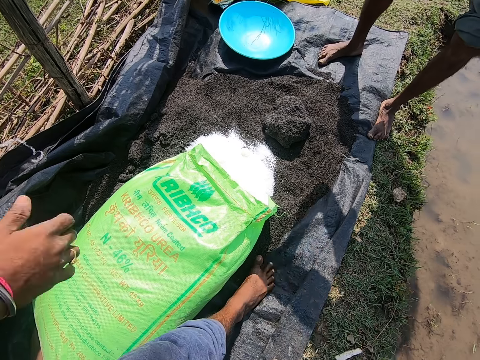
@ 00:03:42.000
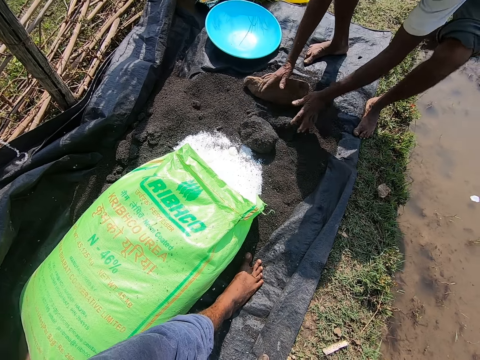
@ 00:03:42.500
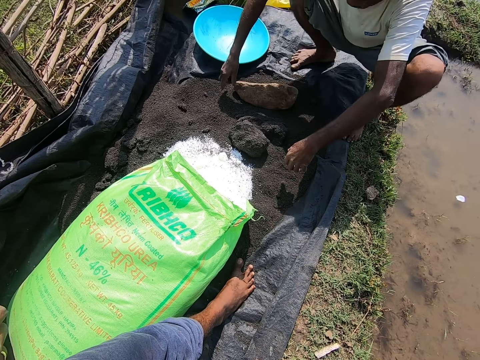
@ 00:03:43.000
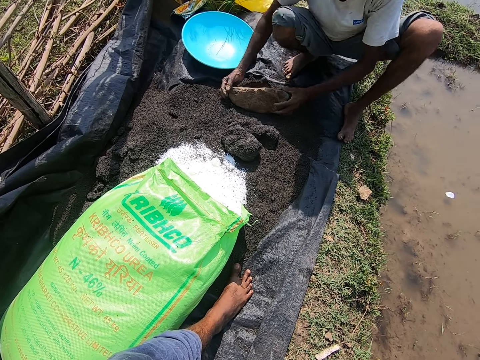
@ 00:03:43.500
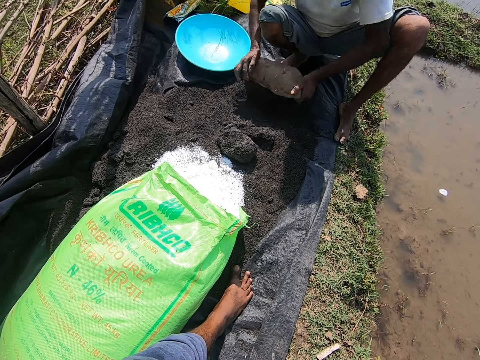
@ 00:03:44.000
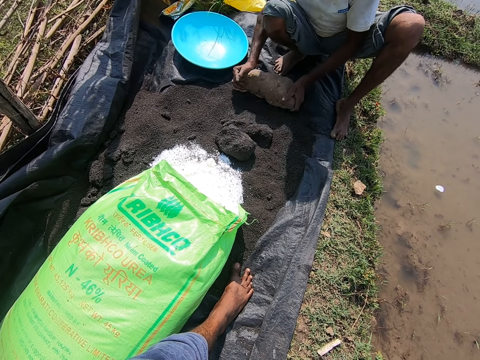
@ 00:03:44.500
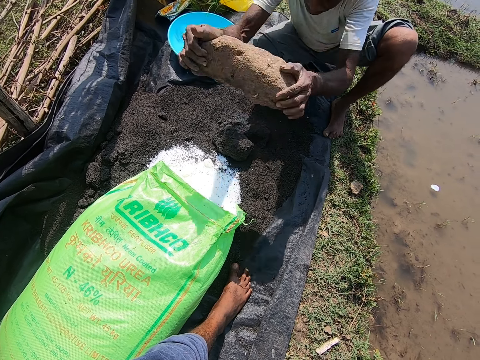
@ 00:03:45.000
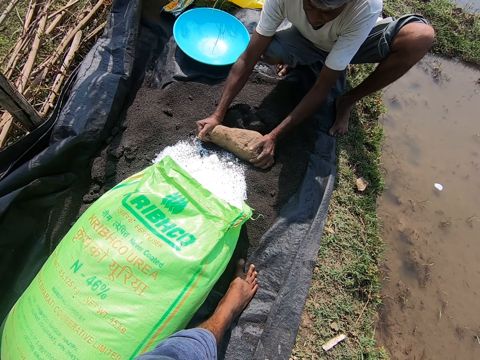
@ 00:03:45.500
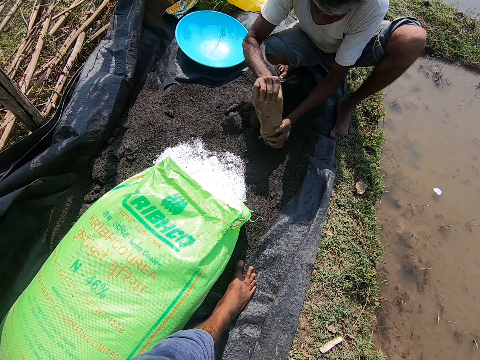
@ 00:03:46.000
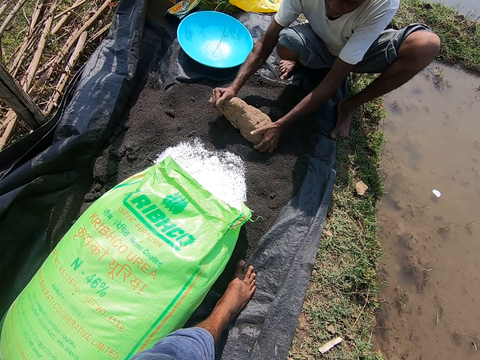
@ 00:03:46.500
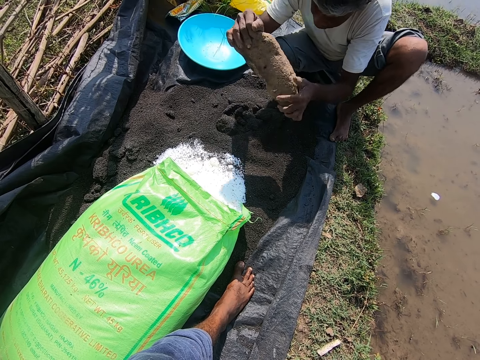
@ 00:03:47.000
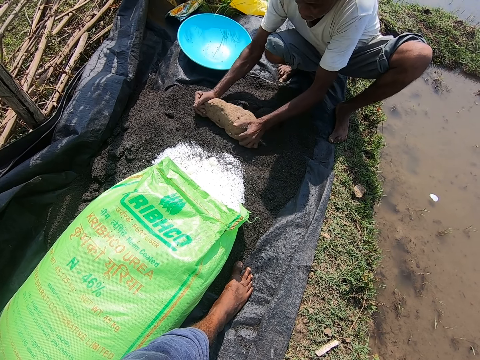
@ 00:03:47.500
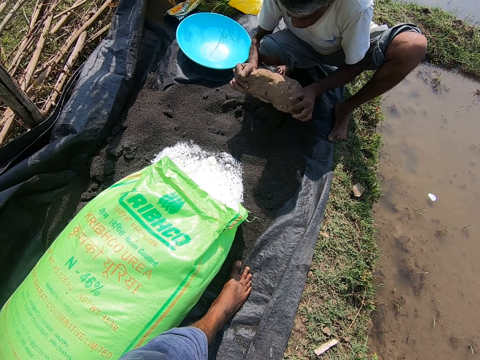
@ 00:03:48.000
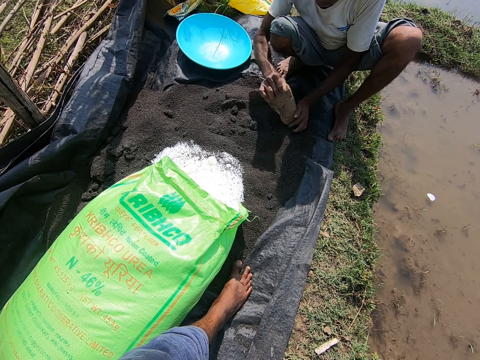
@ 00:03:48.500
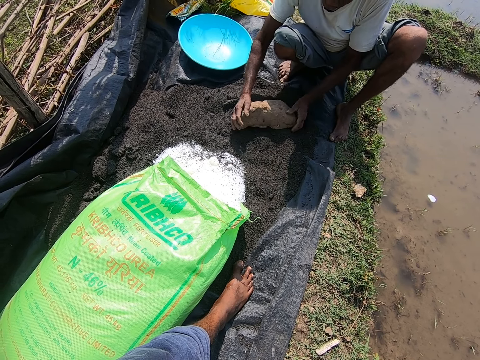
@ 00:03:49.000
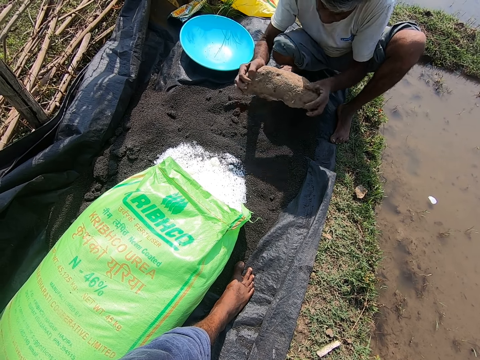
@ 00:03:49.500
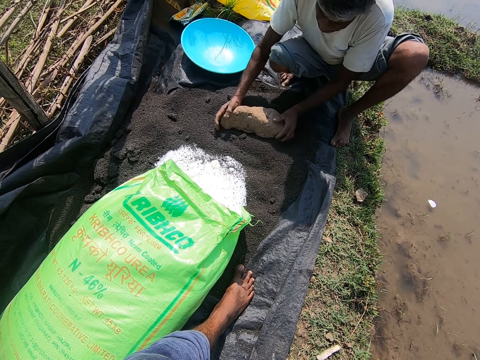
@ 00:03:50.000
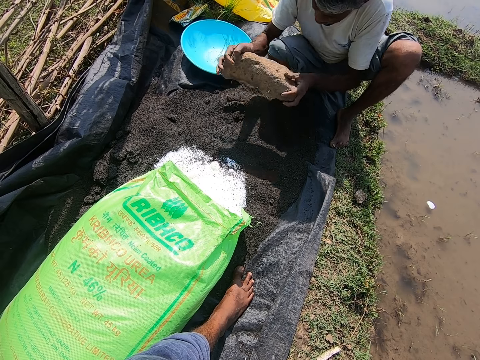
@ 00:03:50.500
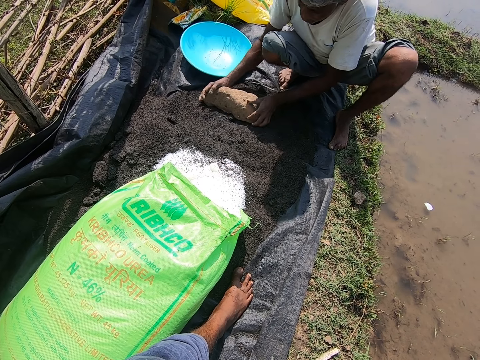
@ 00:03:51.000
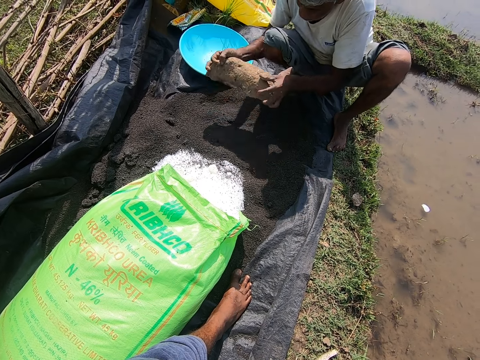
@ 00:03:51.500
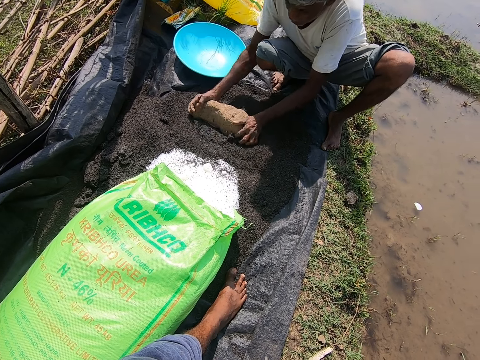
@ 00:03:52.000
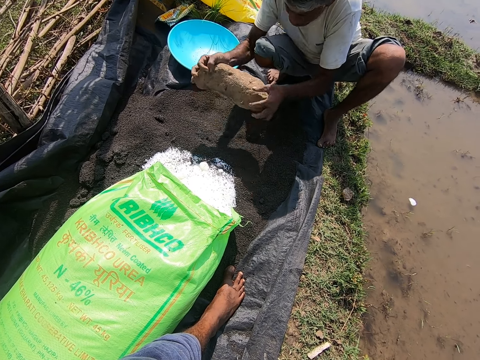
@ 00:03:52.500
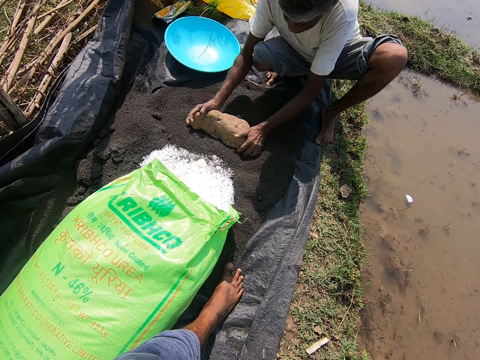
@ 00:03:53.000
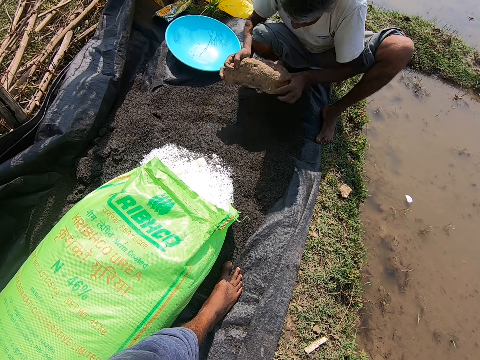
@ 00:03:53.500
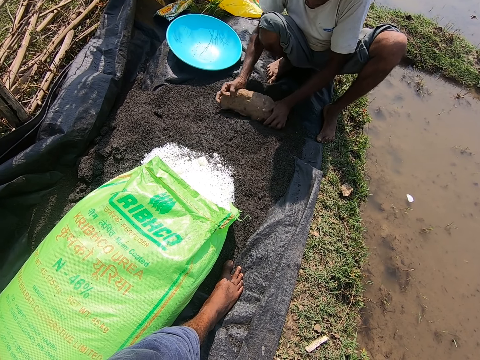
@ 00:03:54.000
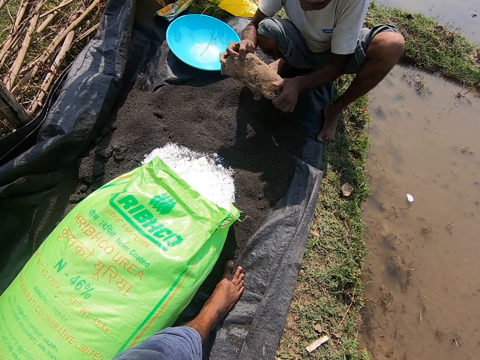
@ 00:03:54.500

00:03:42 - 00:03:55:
A man picks up a stone with both hands. The man breaks the fertilizer clog with the stone. The man hits something with the stone. The camera wearer looks down.

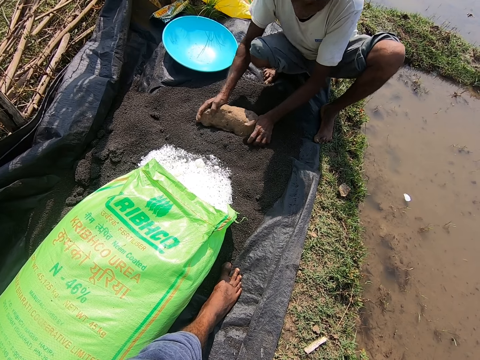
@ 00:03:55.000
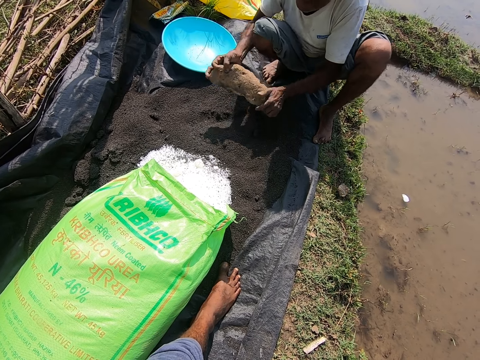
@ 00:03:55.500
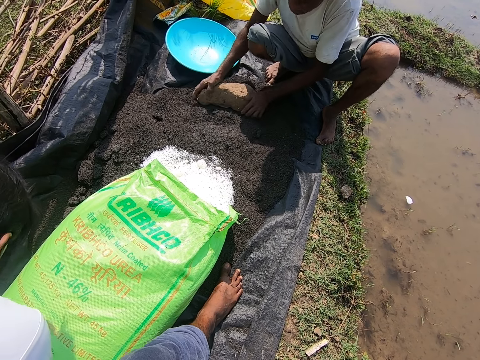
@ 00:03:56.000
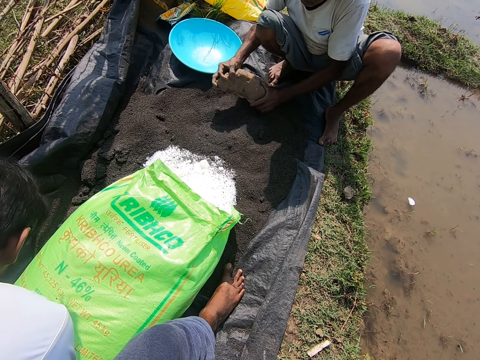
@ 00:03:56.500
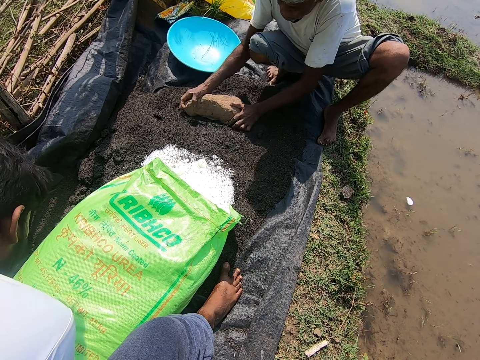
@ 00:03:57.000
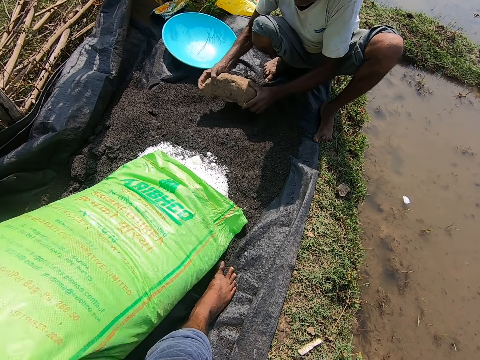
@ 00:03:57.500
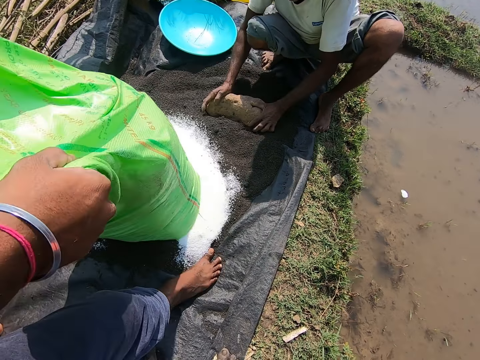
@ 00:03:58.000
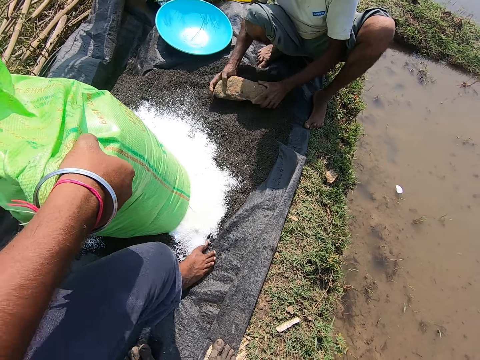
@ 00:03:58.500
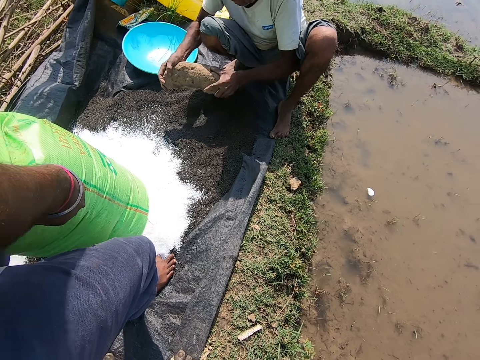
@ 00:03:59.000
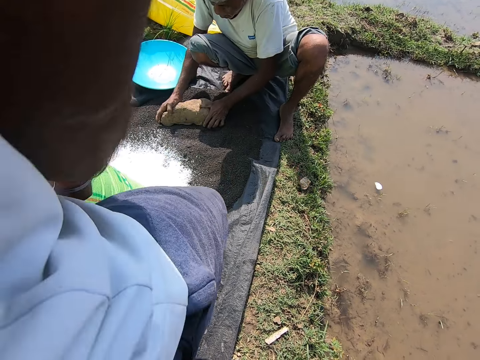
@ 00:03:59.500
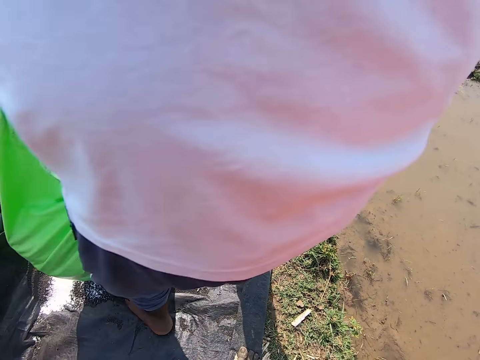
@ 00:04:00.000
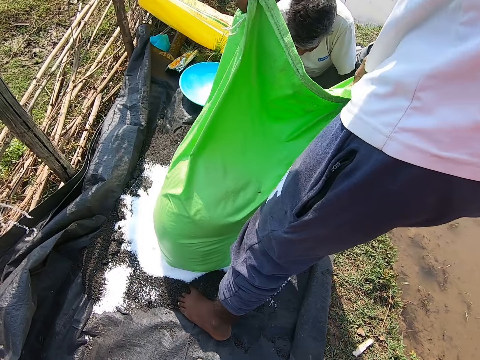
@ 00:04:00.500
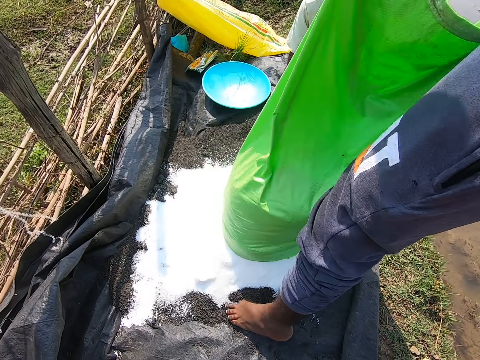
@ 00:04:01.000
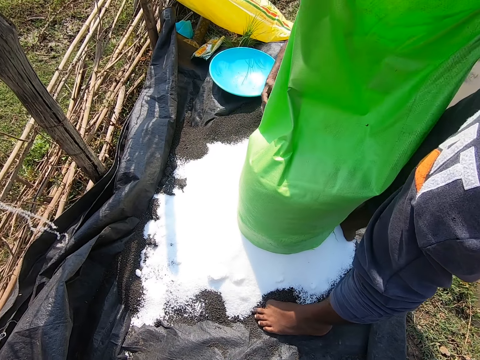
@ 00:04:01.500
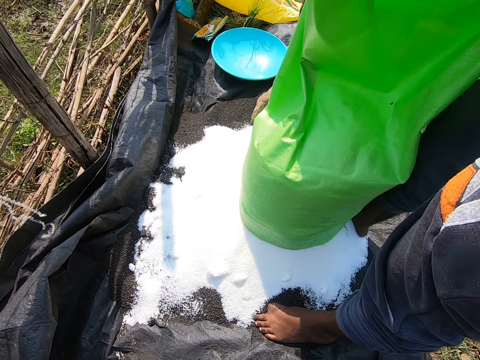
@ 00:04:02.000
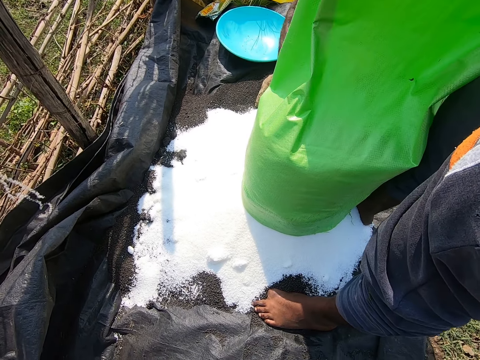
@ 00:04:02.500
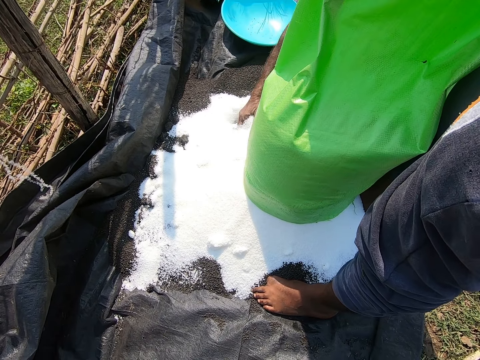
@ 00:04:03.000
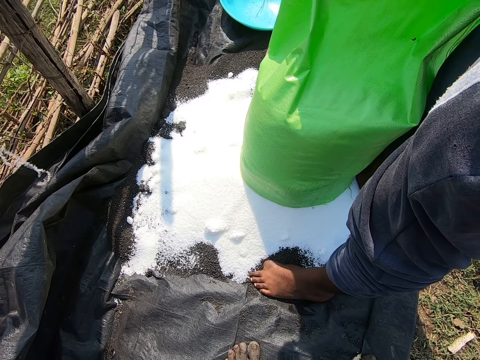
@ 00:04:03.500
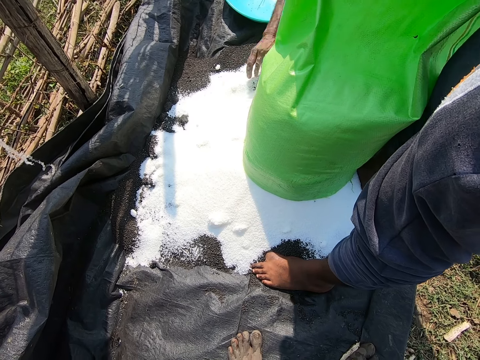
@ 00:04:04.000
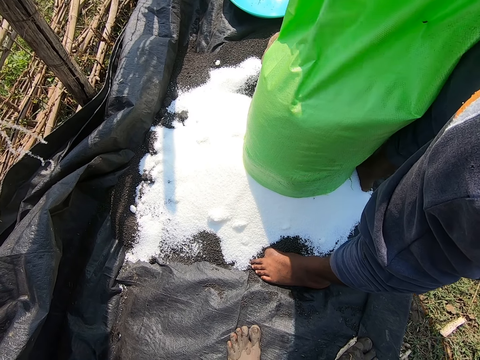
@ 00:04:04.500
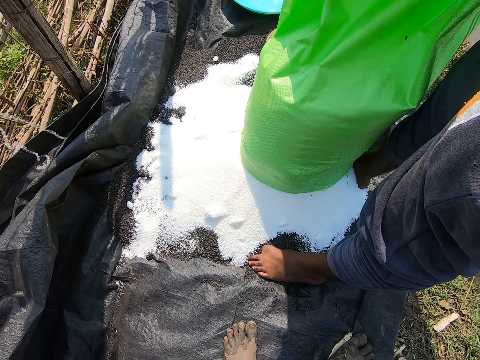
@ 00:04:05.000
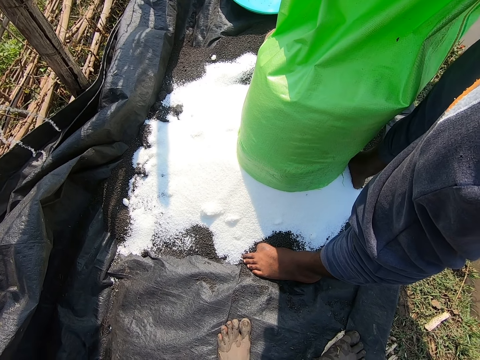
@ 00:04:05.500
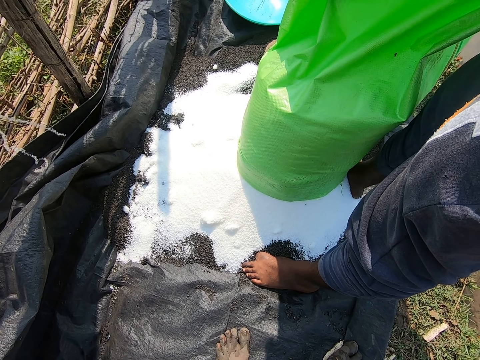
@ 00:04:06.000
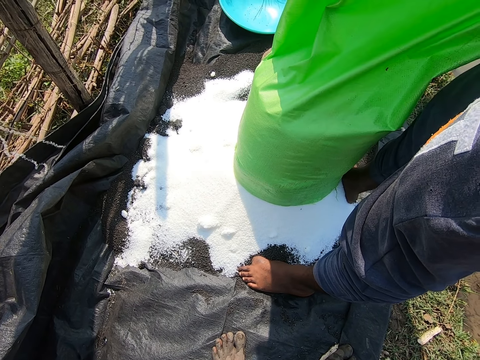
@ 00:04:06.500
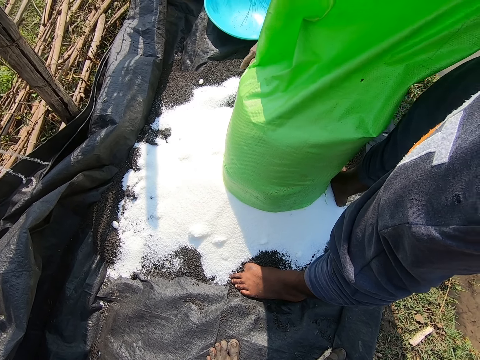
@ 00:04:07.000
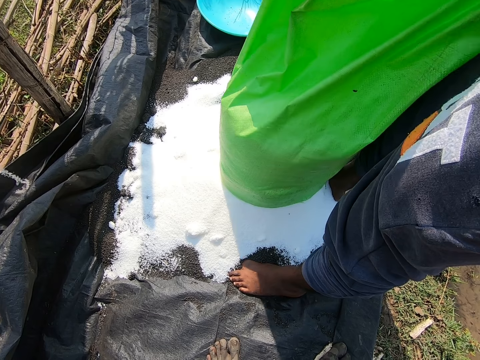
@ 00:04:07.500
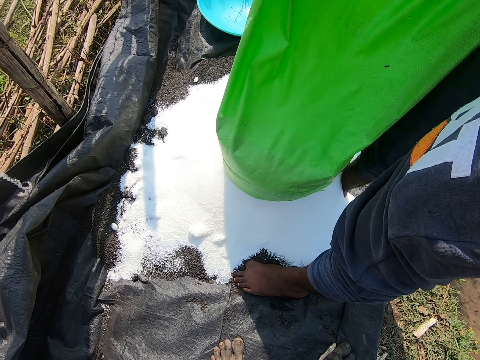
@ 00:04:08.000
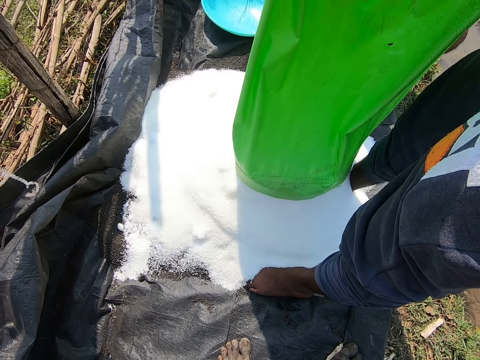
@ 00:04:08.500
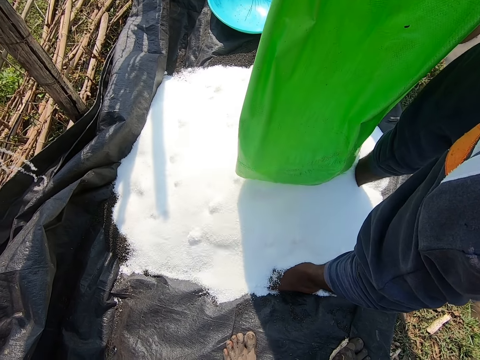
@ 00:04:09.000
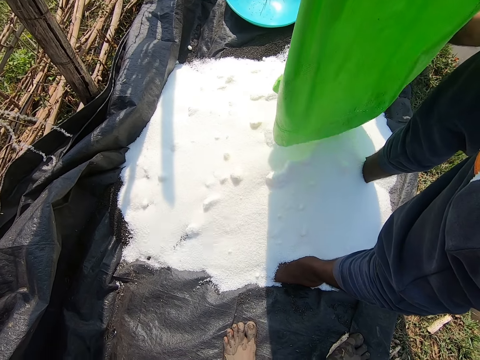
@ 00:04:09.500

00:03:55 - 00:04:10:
A person hits something with a stone. The camera wearer pours fertilizer from the sack. Another person pours something from the sack with both hands. The other person looks down.
